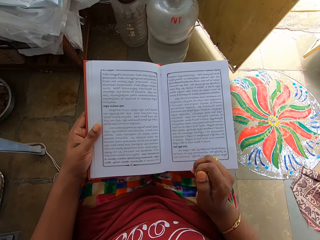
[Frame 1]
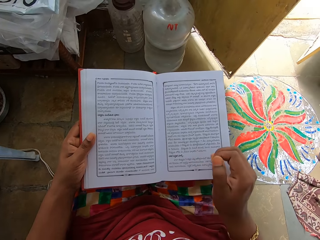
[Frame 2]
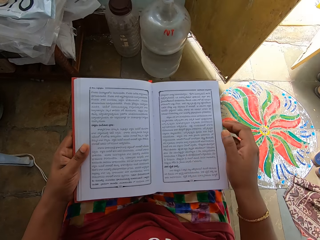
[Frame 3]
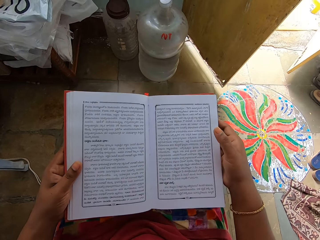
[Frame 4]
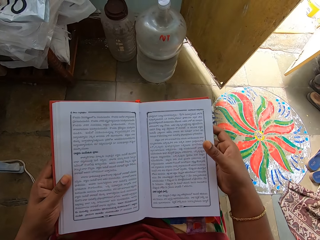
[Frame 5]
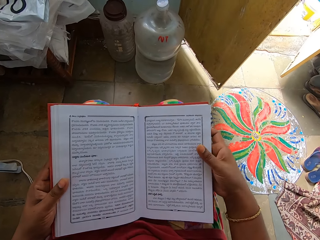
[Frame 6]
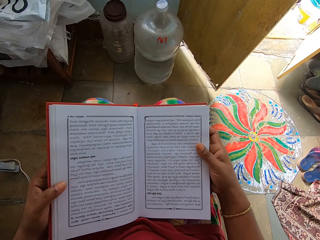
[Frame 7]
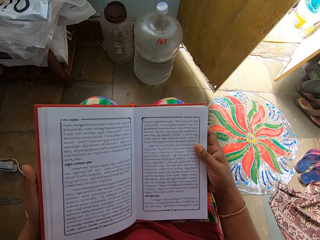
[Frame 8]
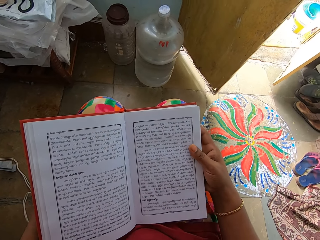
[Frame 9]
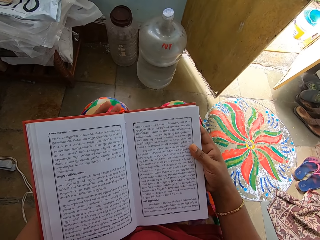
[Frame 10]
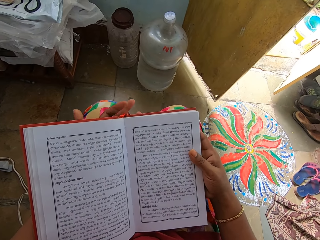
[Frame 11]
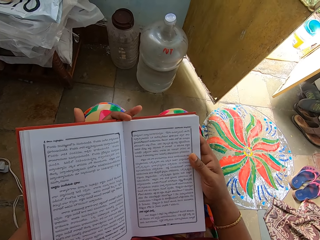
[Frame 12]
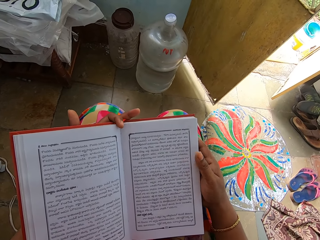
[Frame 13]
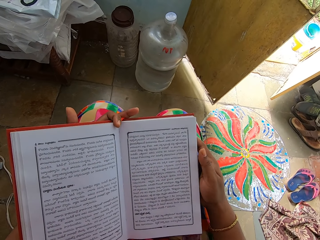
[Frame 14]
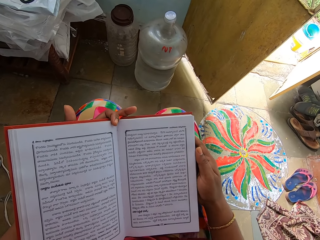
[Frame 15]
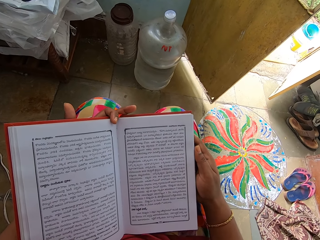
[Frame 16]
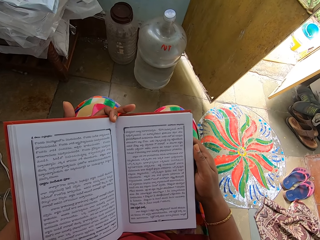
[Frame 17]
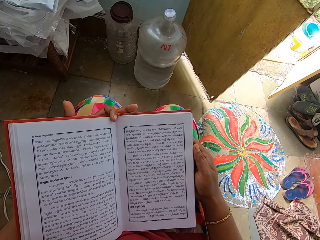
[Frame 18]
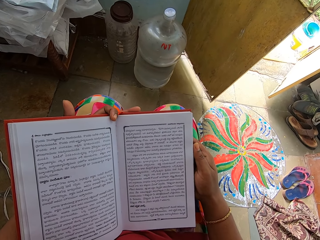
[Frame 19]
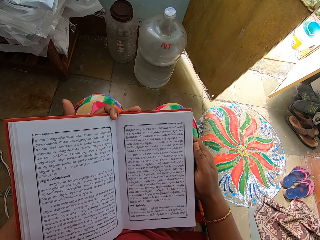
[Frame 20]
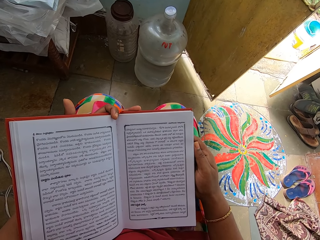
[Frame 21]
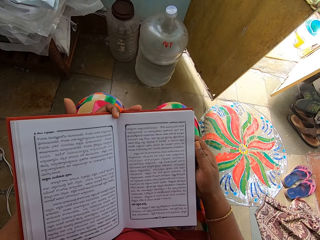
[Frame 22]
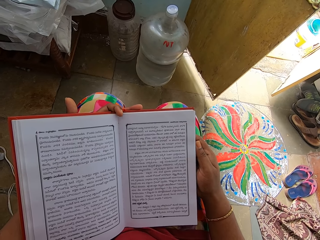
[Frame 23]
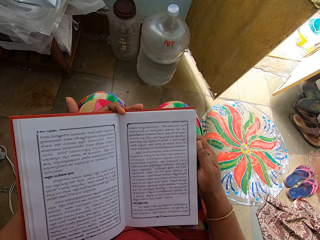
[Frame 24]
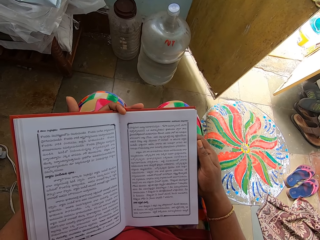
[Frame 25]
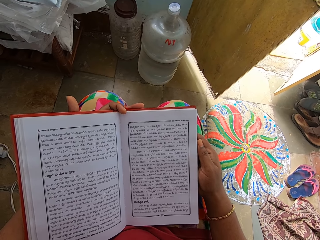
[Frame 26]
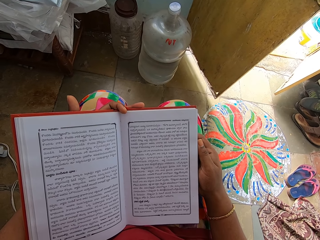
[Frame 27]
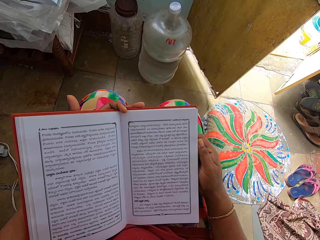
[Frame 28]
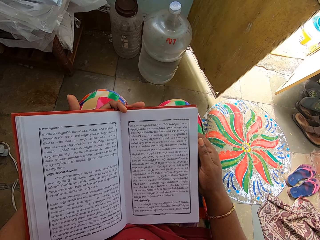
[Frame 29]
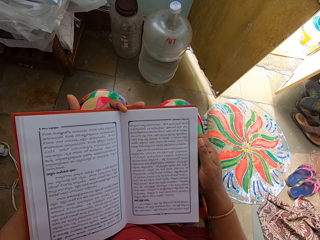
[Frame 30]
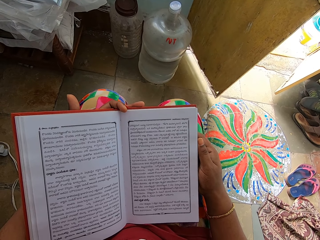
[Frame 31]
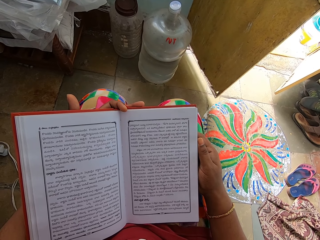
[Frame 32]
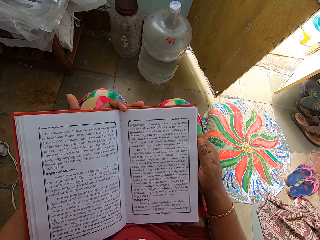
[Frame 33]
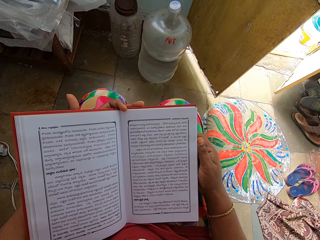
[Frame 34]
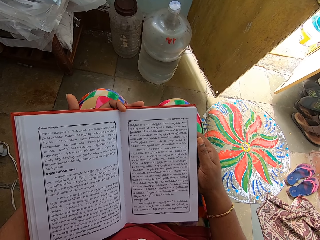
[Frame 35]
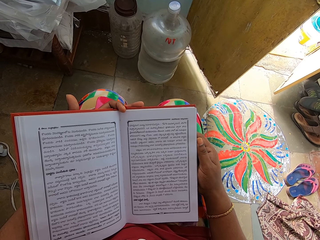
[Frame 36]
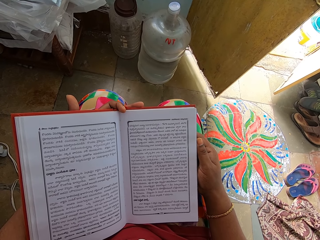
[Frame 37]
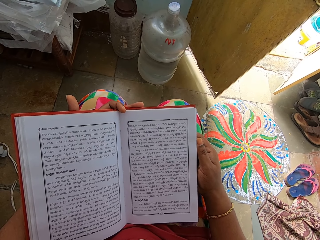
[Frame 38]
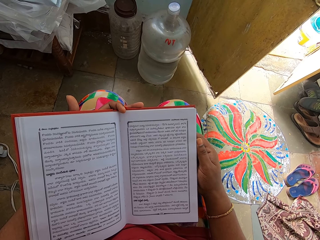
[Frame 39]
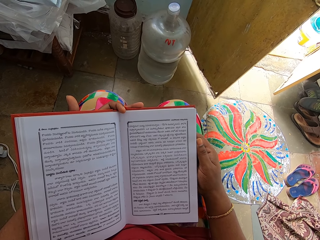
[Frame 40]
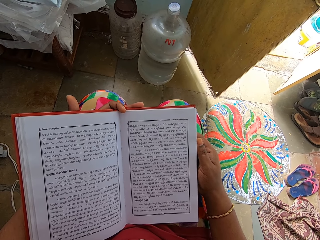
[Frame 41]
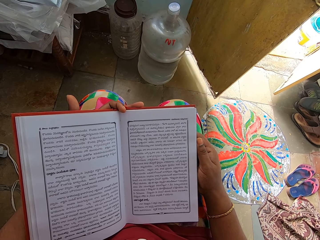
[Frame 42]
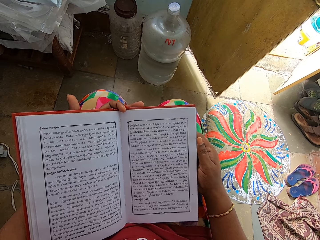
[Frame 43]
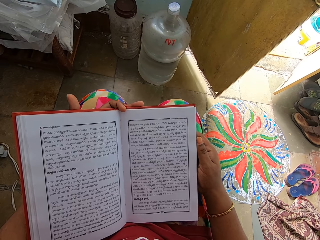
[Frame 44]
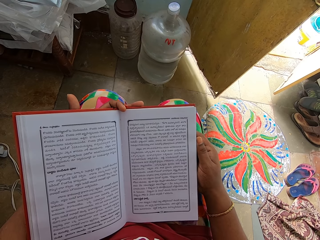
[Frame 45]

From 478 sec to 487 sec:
The camera wearer adjusts a book. They read the book.

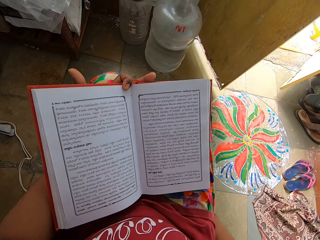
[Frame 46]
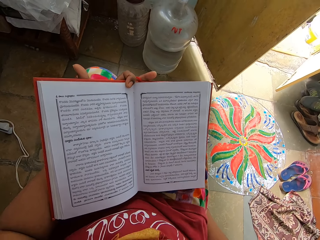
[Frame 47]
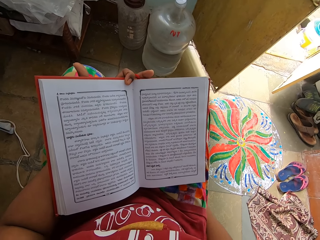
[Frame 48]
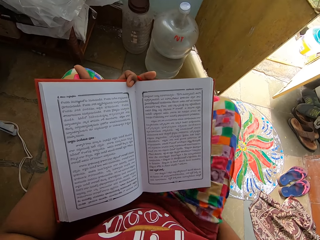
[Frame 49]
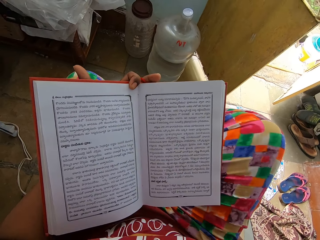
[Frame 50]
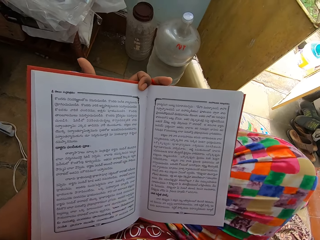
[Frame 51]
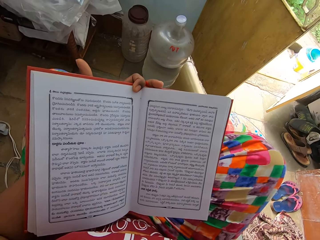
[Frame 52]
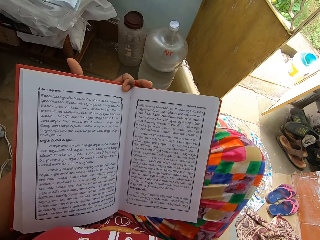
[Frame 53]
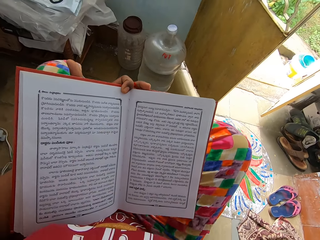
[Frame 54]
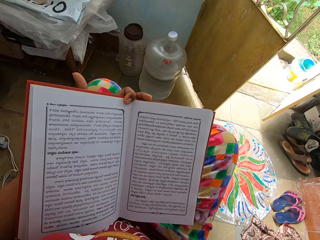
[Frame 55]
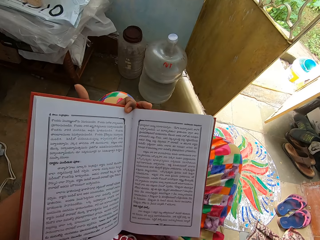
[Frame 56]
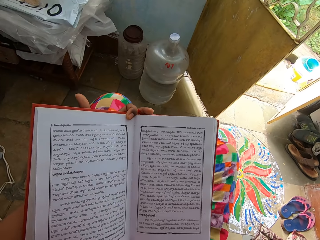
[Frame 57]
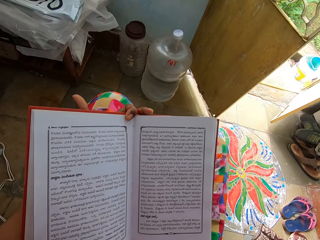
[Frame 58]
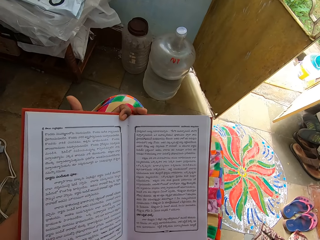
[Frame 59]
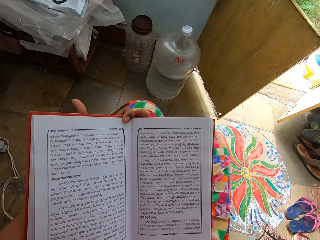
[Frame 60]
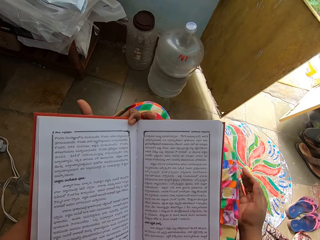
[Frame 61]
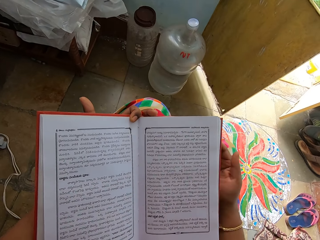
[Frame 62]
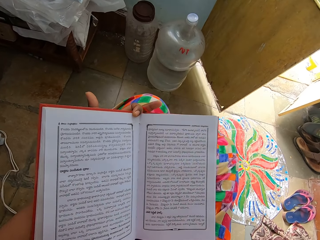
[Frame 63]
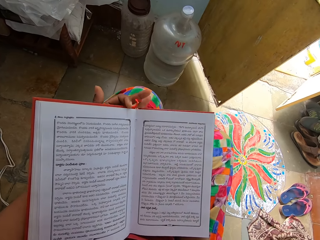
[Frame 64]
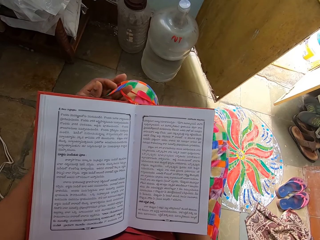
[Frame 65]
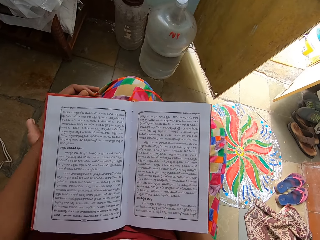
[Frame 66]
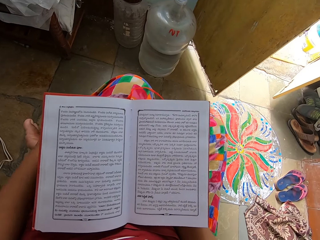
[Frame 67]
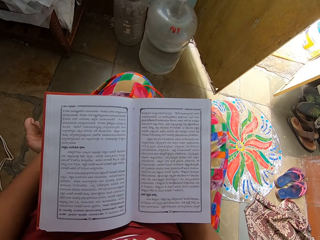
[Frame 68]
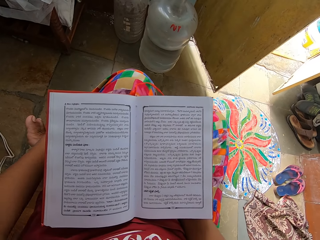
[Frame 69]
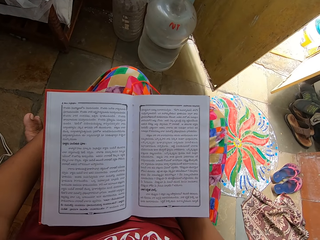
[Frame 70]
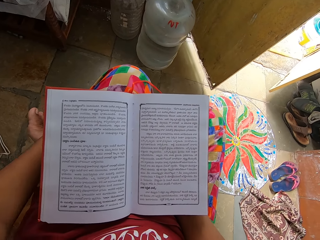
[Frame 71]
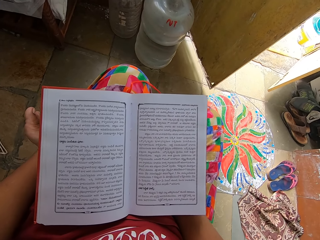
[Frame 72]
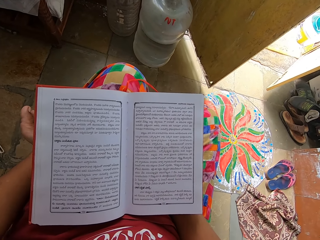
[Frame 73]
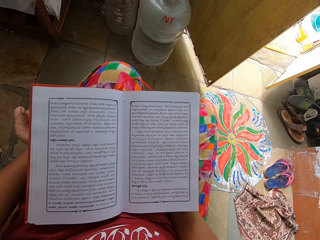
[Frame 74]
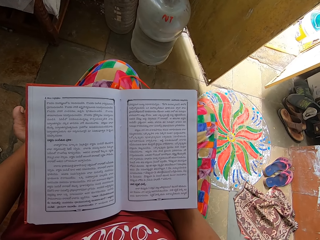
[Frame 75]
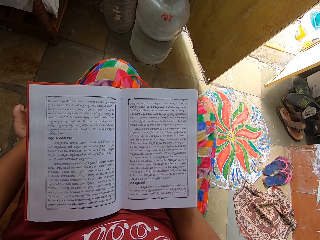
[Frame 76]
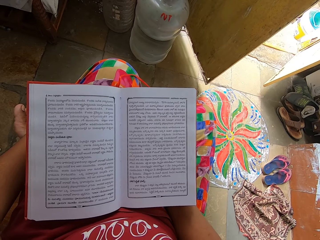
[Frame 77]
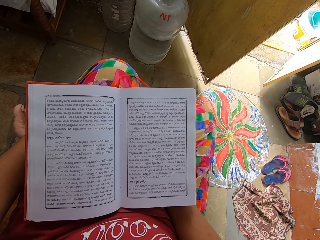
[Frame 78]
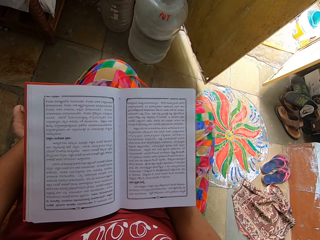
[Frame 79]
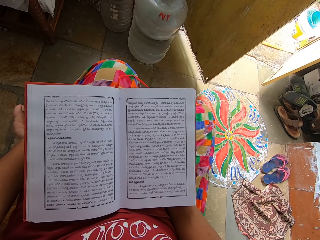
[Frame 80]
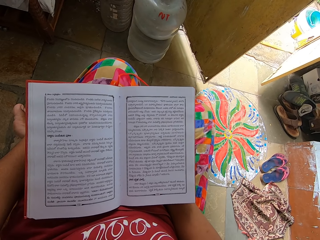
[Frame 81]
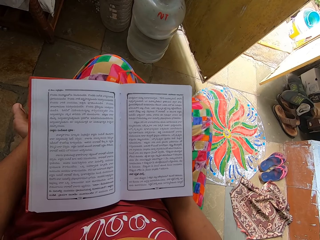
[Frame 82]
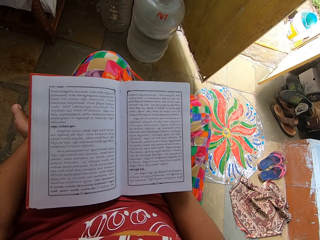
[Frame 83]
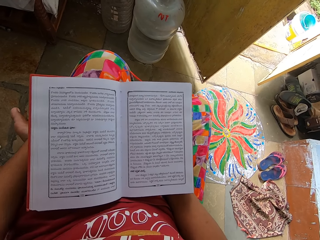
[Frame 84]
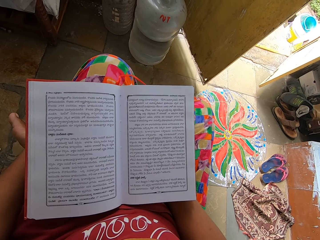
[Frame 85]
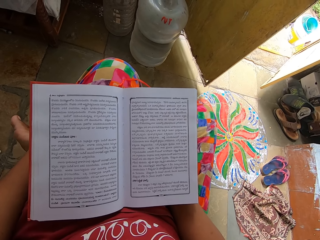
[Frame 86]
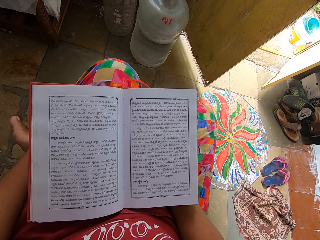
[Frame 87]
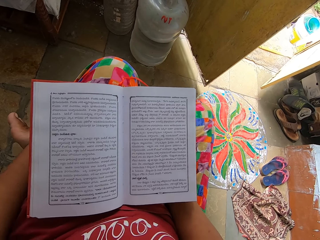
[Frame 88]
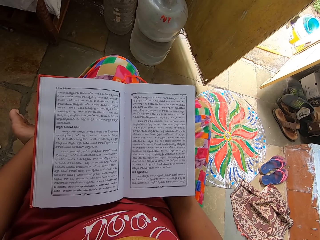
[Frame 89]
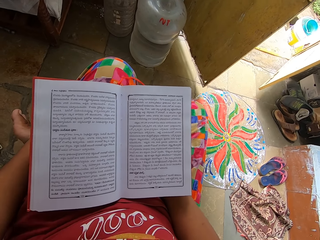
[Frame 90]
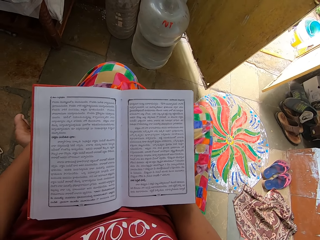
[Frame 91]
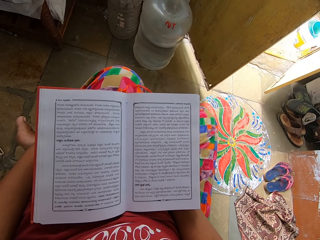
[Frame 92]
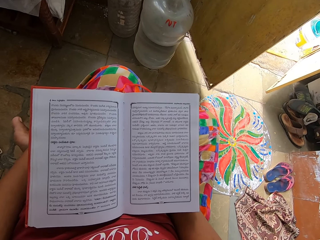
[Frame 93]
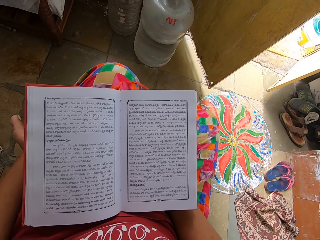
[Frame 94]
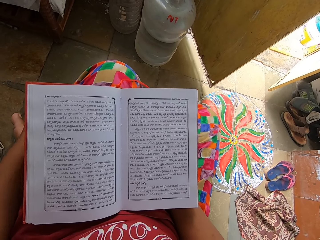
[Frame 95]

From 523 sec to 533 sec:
The camera wearer adjusts the legs. They read a book.

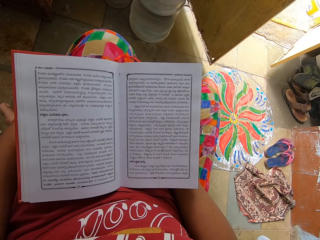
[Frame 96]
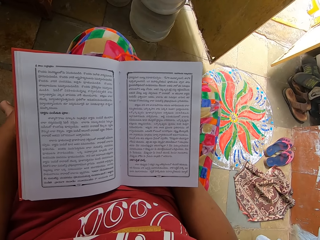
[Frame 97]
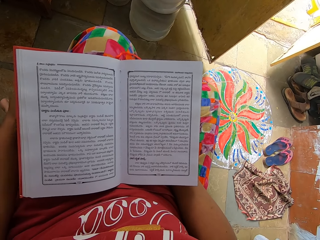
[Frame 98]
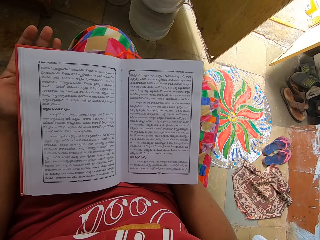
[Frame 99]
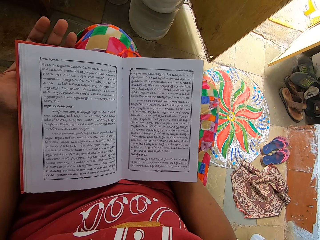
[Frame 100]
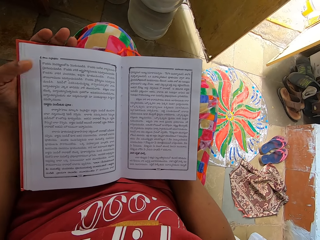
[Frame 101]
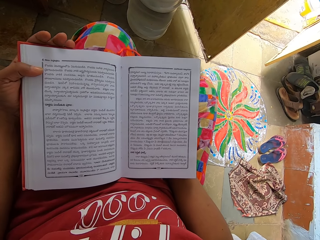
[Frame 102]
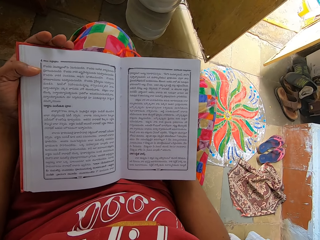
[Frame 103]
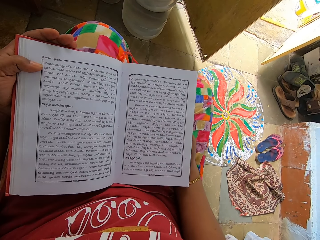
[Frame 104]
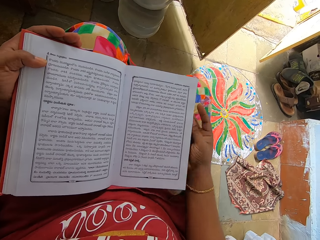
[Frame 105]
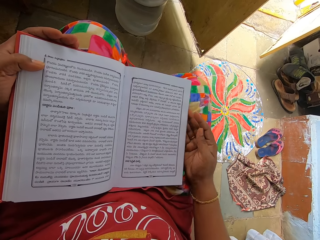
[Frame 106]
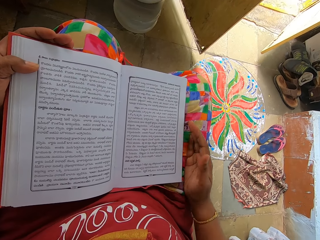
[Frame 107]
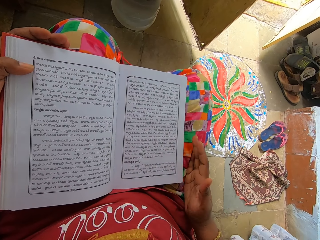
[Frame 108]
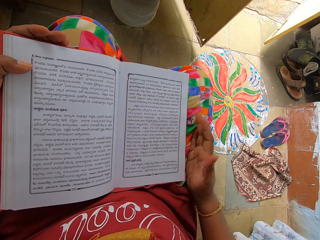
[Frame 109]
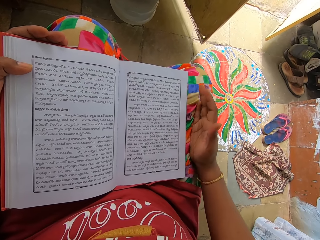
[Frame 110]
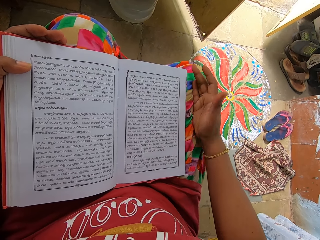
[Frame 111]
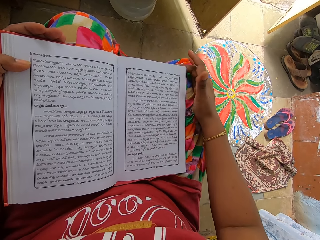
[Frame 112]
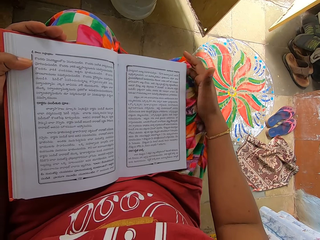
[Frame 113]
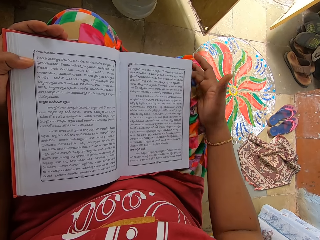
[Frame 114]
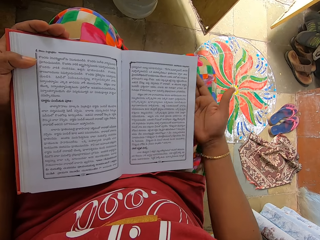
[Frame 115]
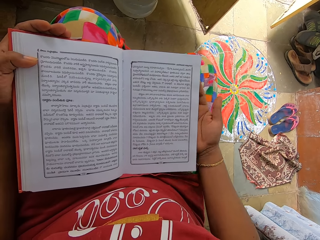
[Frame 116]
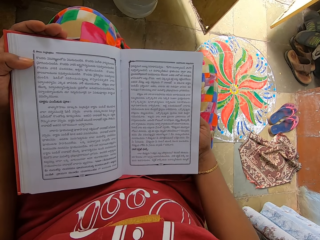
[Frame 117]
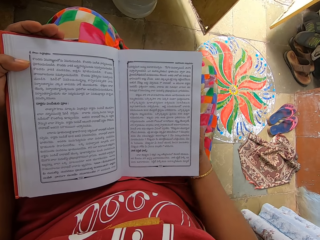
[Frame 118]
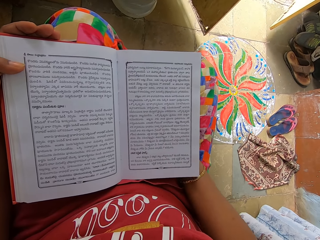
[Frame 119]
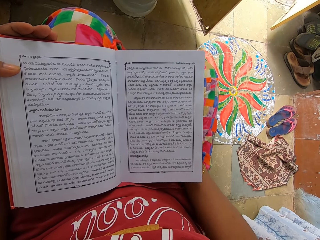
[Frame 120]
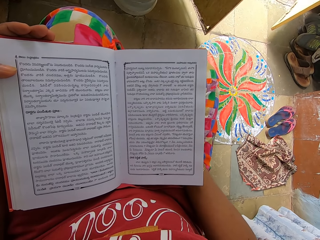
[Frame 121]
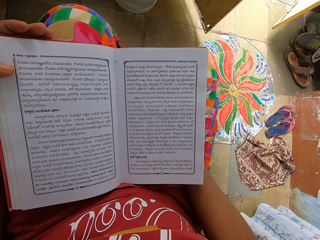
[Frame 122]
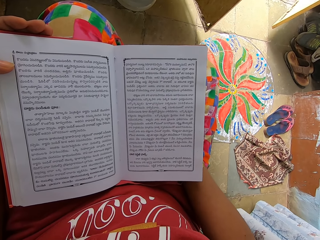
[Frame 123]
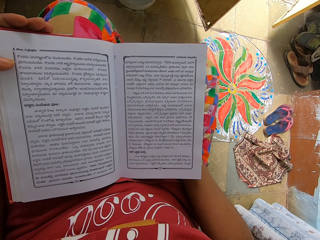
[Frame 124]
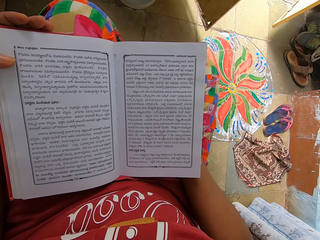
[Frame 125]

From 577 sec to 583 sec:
The camera wearer holds the book with the left hand. They rub the right hand on the thigh. They scratch the thigh. They hold the book.
